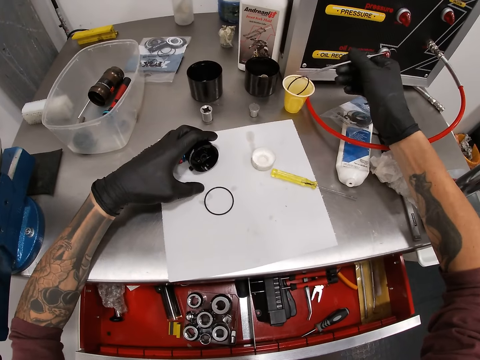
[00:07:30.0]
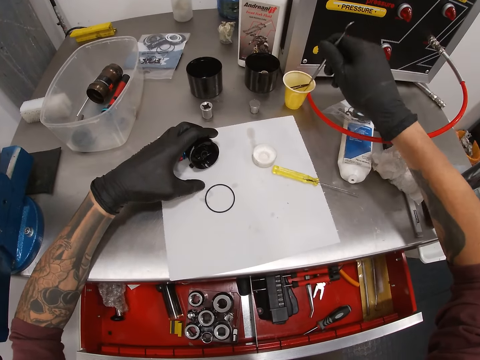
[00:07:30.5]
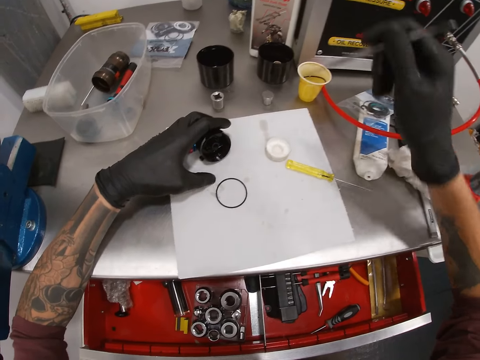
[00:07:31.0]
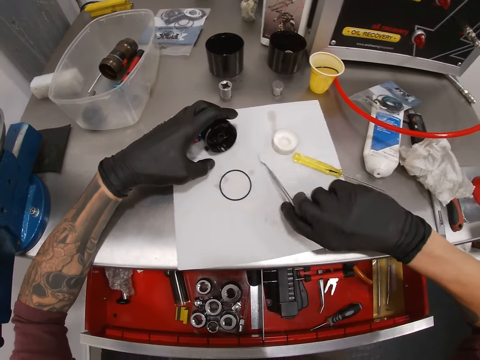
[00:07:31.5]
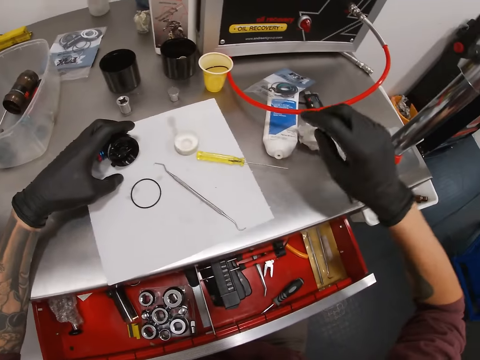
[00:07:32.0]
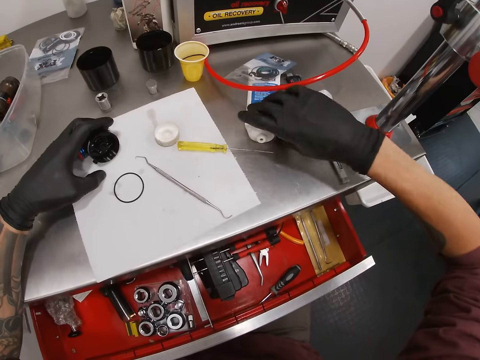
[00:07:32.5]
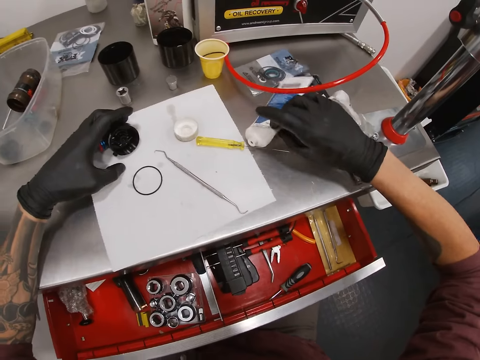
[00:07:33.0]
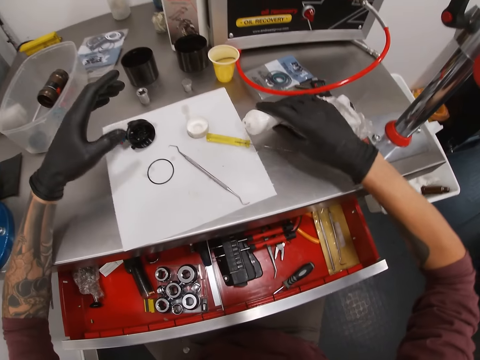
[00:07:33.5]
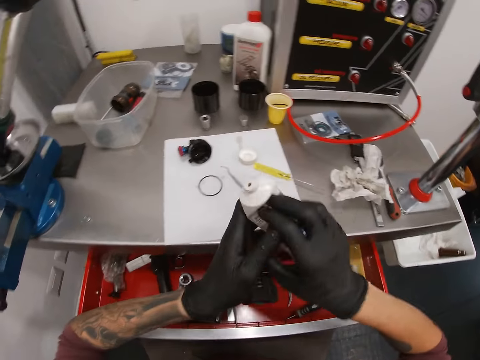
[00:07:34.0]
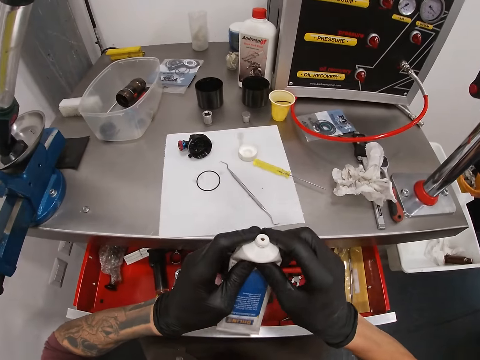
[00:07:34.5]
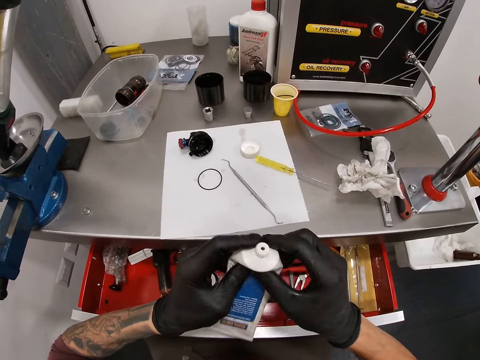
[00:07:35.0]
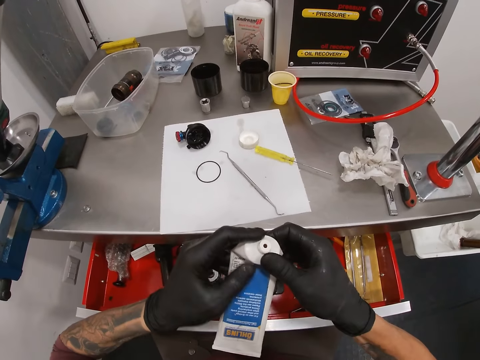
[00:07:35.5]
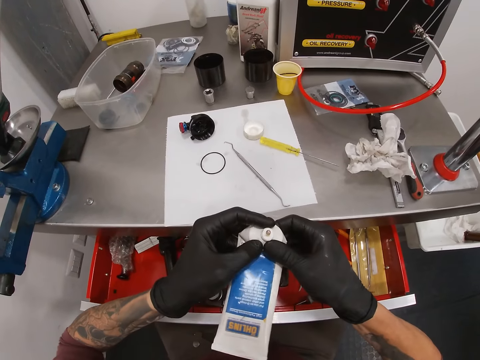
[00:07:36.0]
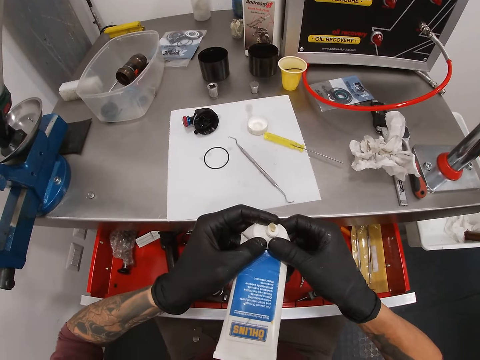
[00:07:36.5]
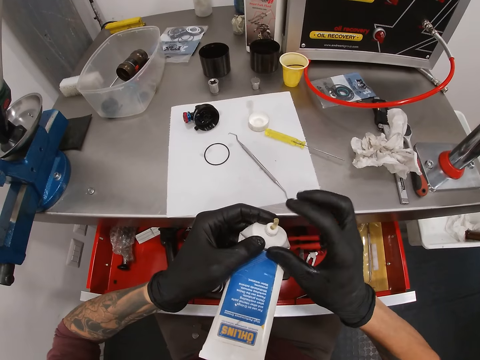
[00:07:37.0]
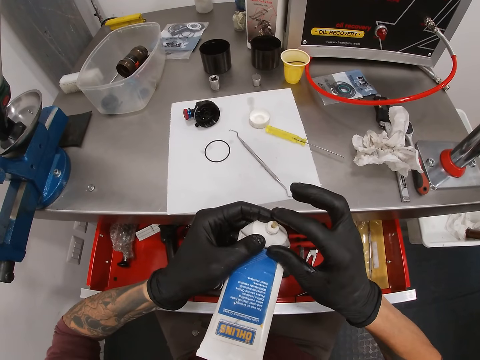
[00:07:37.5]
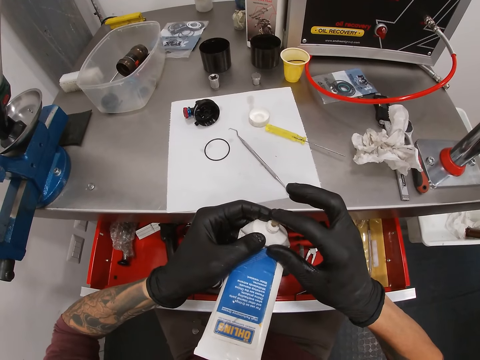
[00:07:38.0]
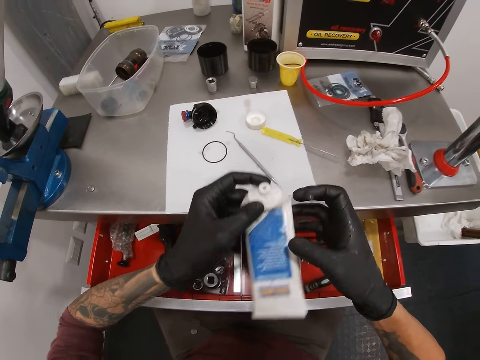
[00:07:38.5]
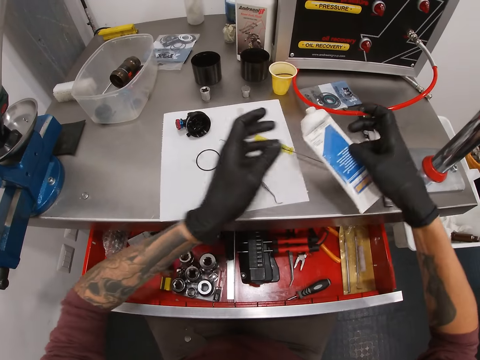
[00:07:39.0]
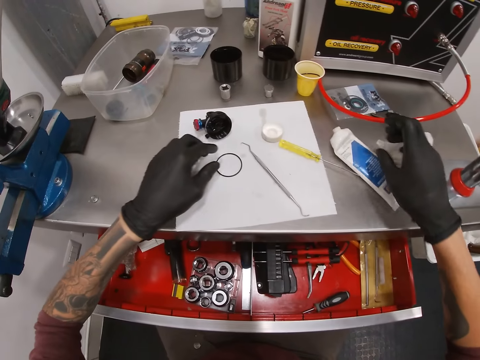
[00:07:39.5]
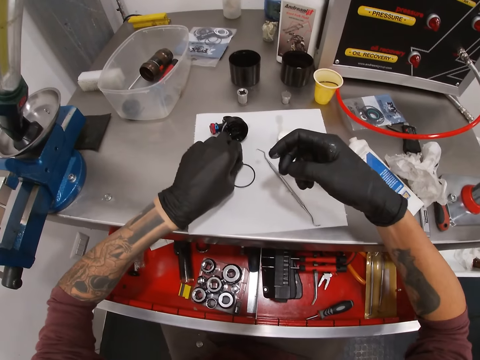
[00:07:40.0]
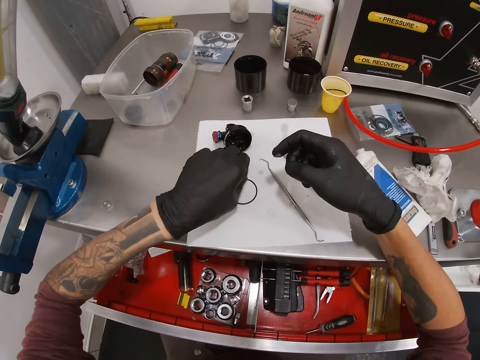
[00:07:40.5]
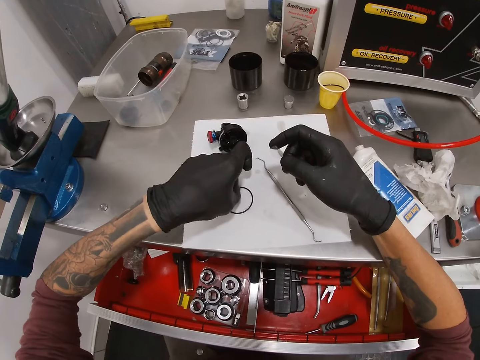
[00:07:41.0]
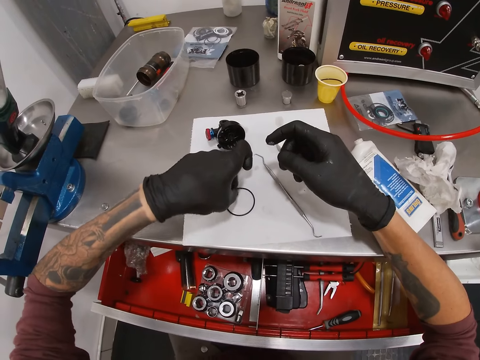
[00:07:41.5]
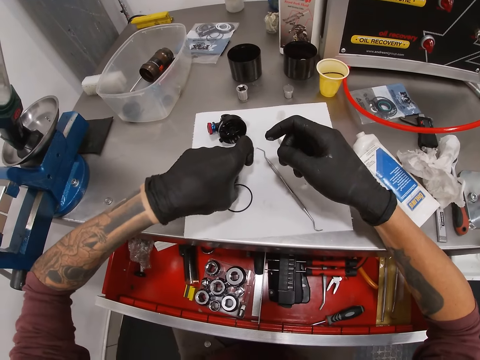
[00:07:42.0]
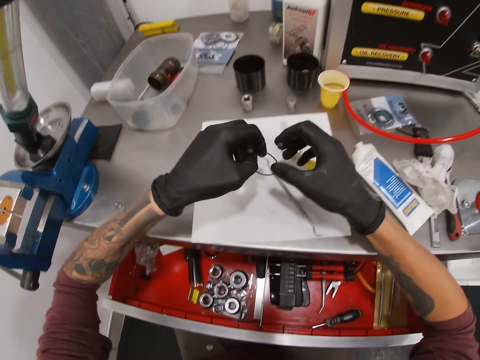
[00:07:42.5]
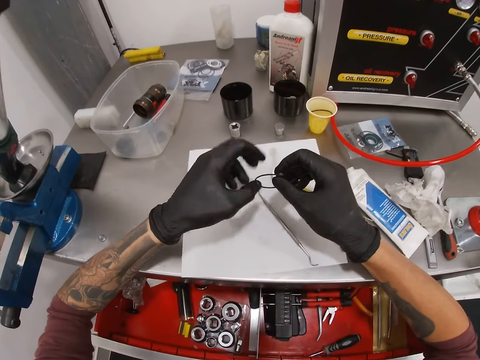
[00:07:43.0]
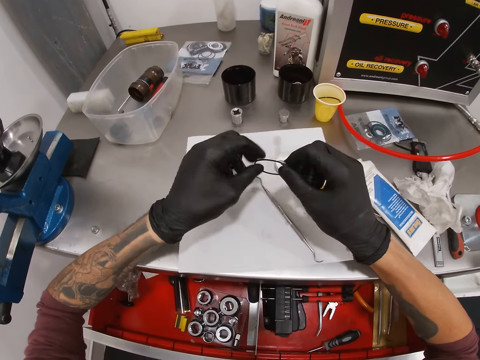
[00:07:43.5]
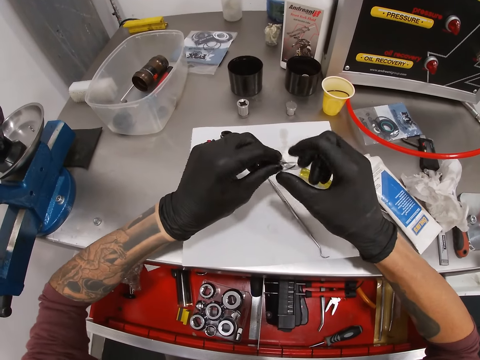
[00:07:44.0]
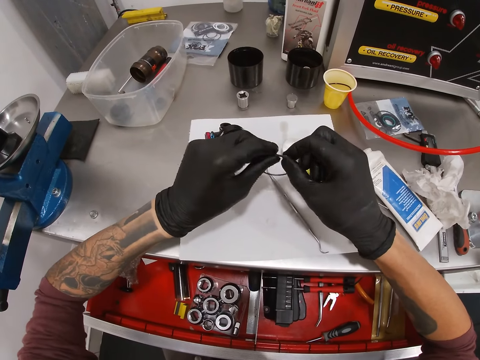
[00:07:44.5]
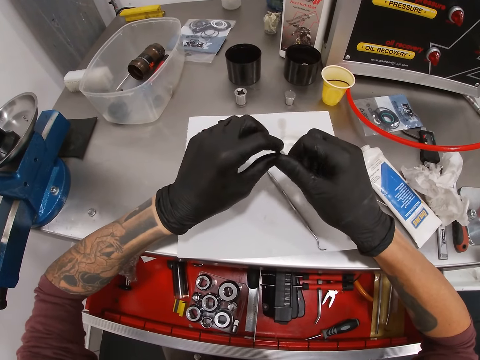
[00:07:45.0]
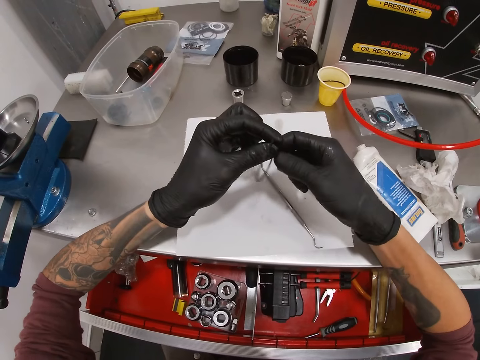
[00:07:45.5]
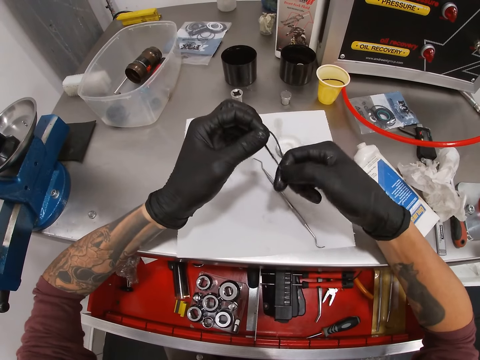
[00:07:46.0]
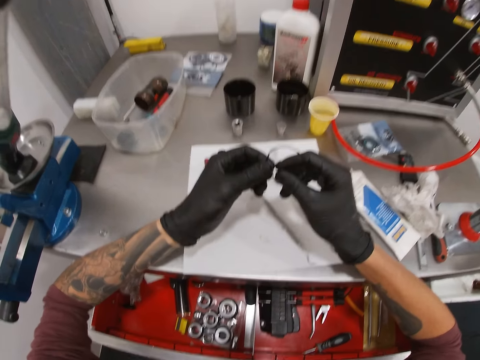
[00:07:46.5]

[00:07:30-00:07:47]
The camera wearer drops the O-ring inside a cup on the table with his right hand. He drops the scriber on the table with his right hand. He picks up a tube or glue can on the table with his right hand. He holds the glue can with his left hand. He presses the tube with both hands. He removes some cream from the tube with his right hand. He drops the tube on the table with his right hand. He picks up the O-ring on the table with his left hand. He holds the O-ring with both hands and applies the cream on the O-ring with both hands.

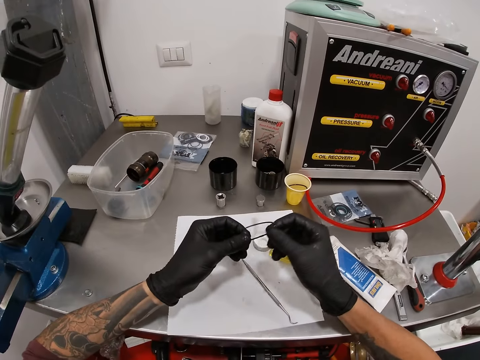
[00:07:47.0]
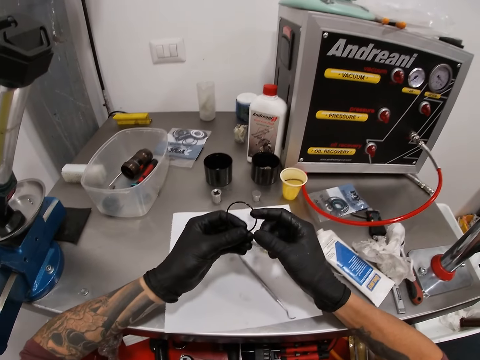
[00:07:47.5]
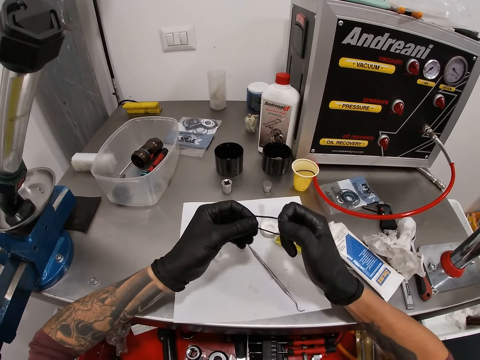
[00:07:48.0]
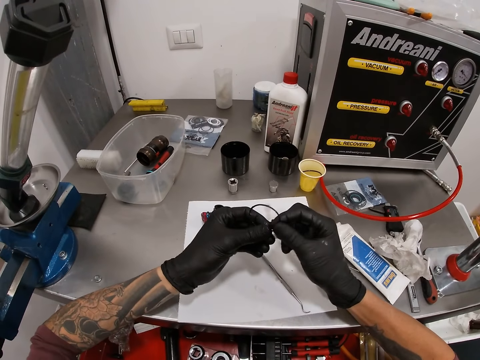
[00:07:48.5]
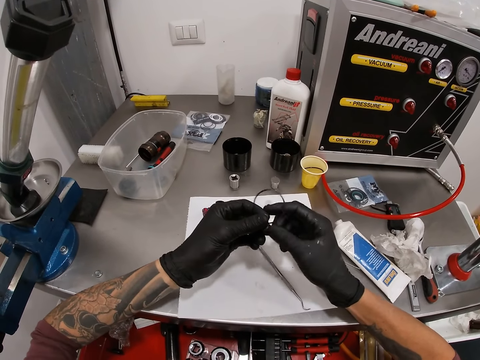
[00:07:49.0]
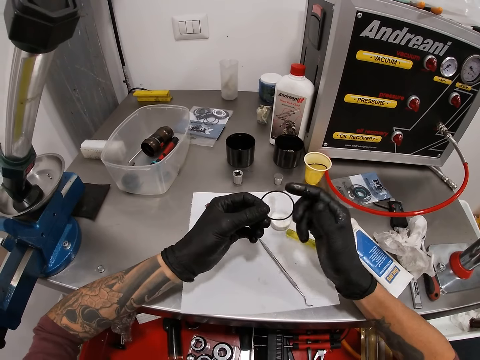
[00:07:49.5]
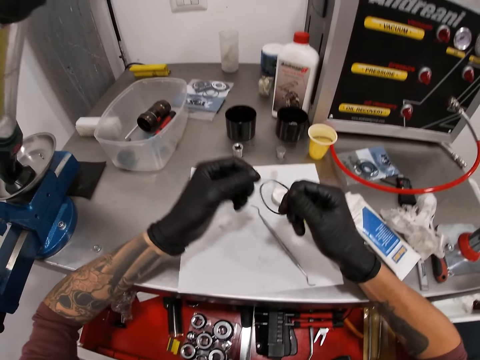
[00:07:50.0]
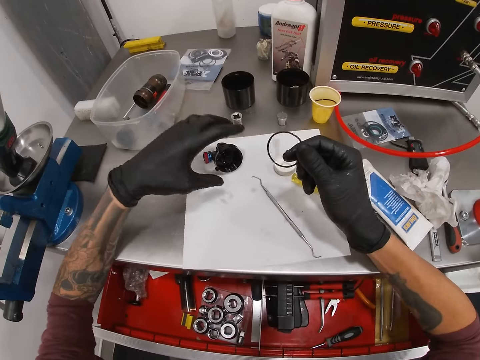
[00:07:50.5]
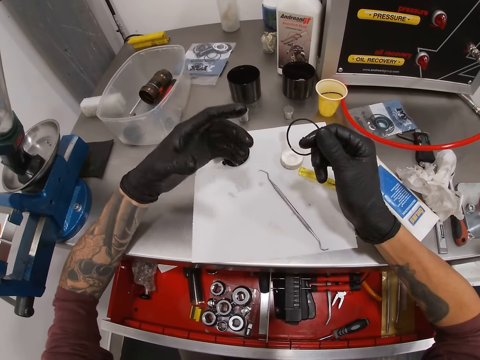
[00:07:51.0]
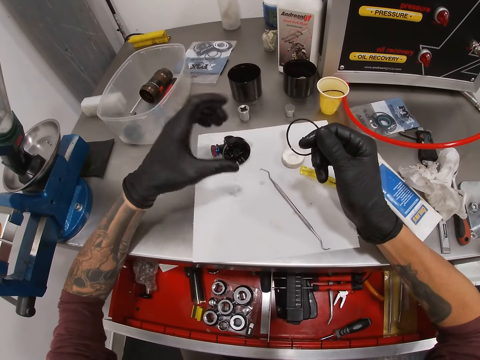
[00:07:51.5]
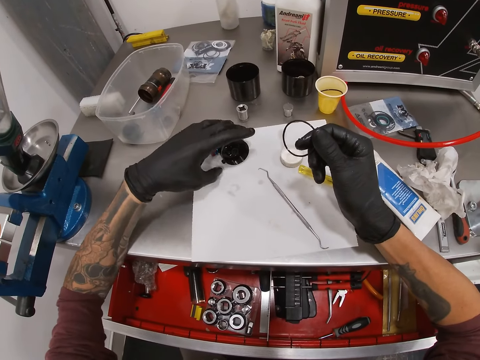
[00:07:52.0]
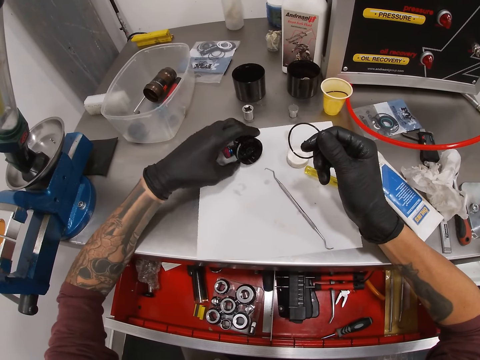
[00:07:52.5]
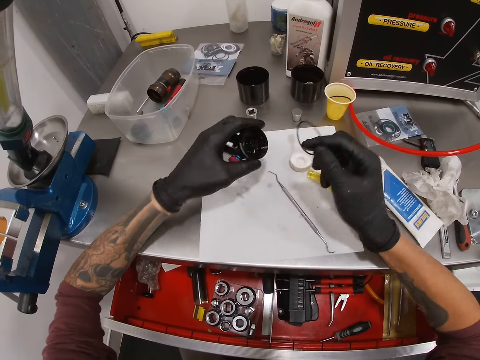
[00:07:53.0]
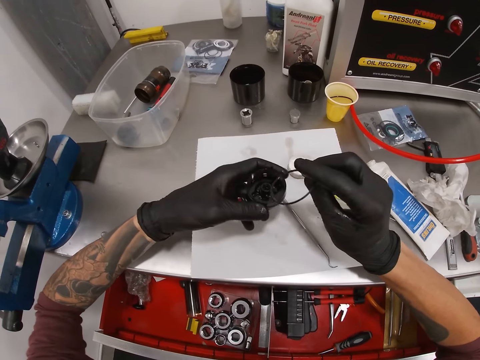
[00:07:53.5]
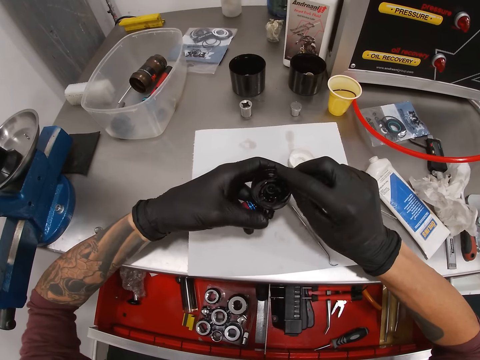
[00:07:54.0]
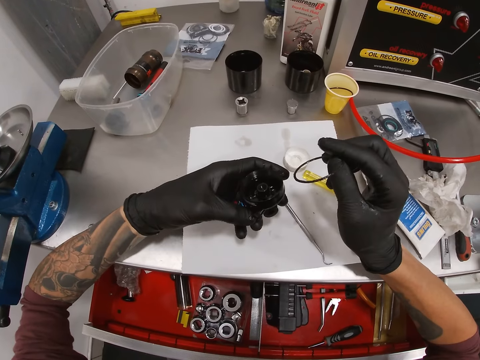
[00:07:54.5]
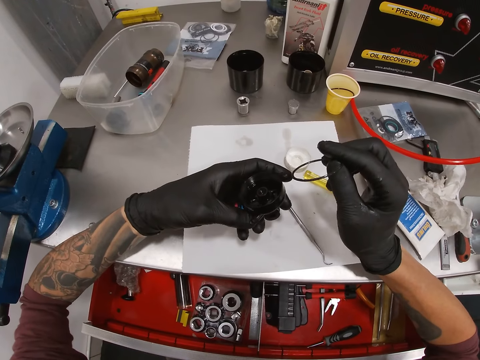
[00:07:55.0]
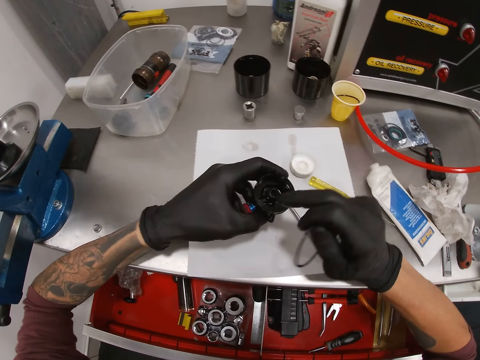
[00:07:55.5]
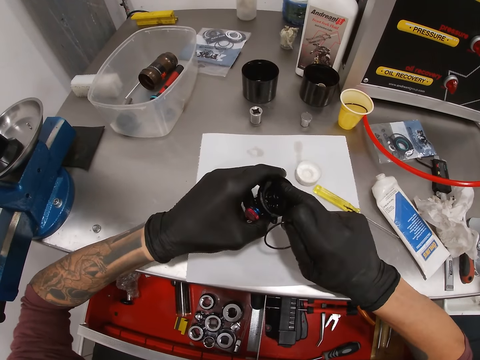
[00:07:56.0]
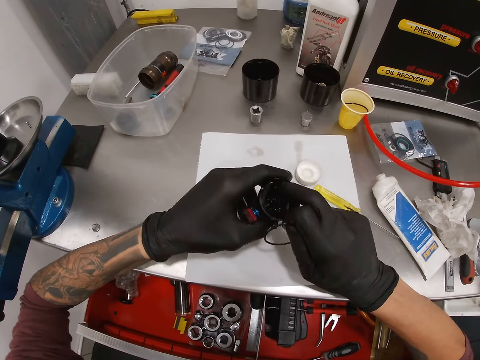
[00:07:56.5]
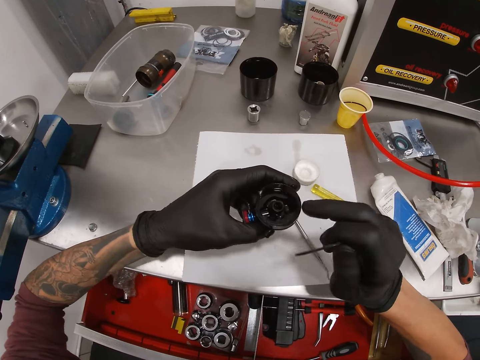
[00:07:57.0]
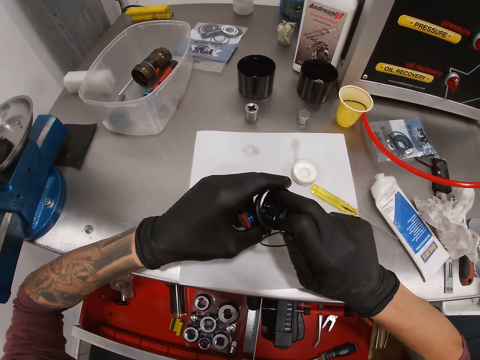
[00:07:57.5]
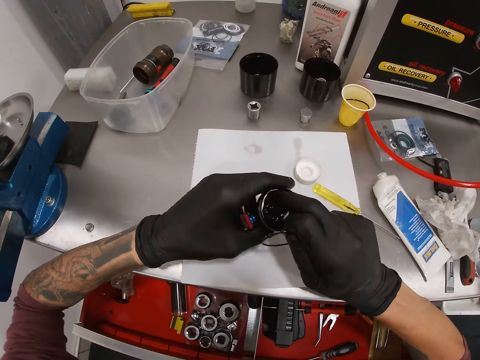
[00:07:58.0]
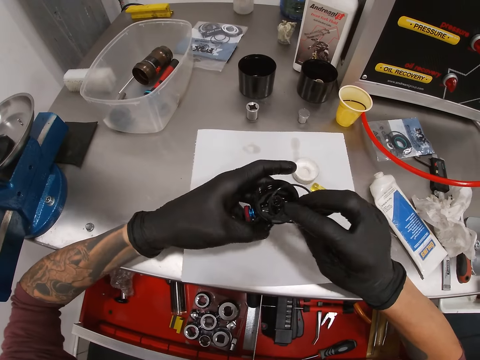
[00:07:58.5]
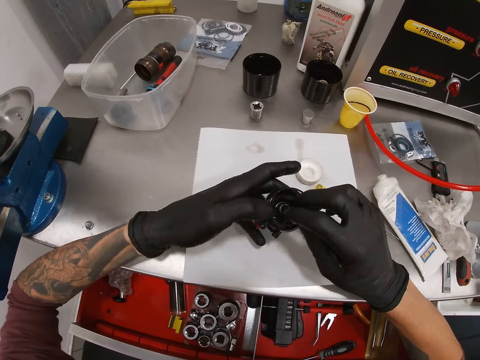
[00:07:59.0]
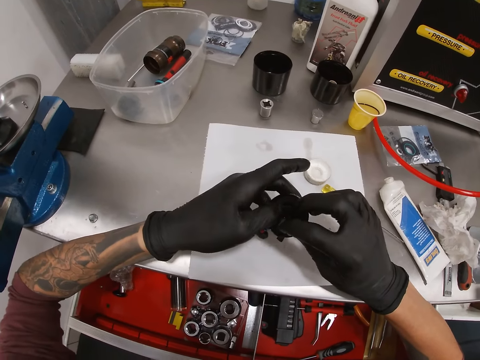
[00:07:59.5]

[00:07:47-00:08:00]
The camera wearer removes his left hand from the O-ring. He looks at the left fingers. He picks up the headlight or part of the motorcycle on the table with his left hand. He rubs a finger inside the part of the motorcycle. He puts his right hand inside the headlight. He removes his right hand from the headlight. He puts the O-ring inside the headlight with his right hand.
